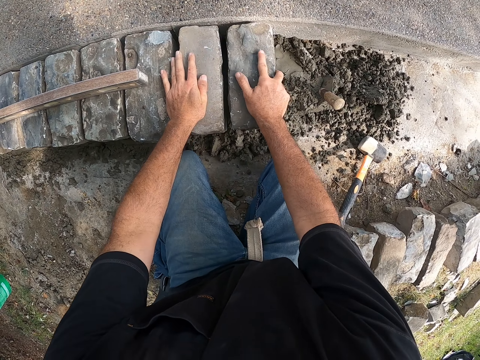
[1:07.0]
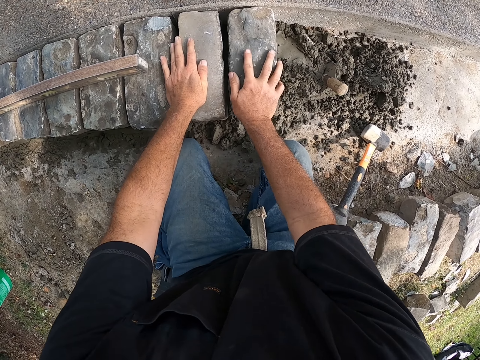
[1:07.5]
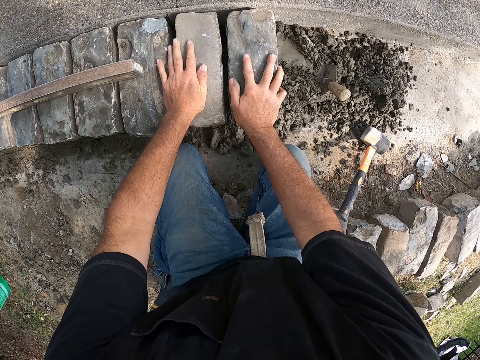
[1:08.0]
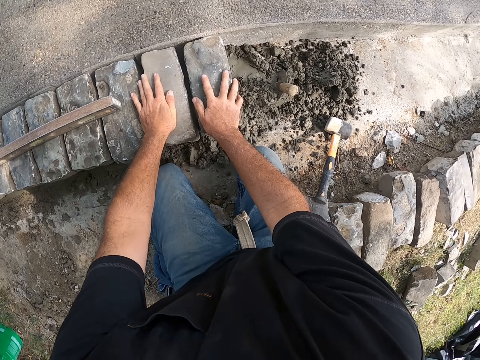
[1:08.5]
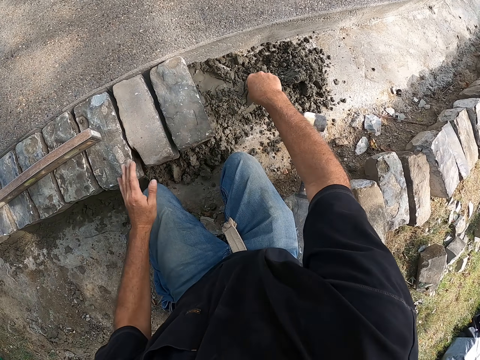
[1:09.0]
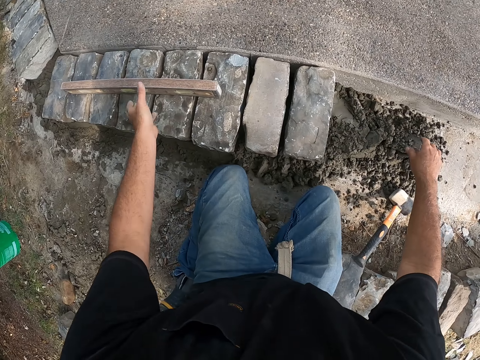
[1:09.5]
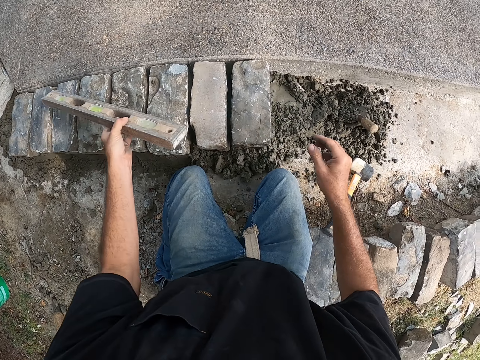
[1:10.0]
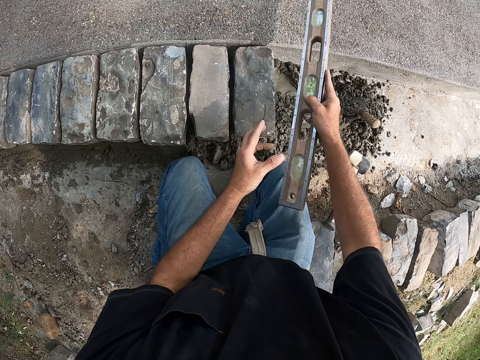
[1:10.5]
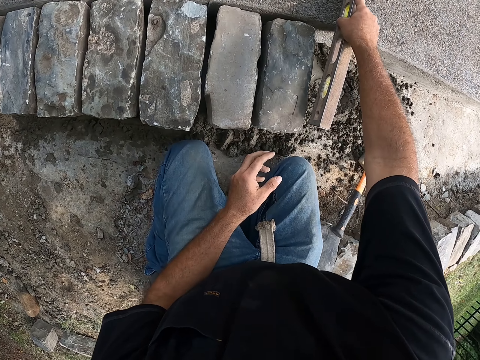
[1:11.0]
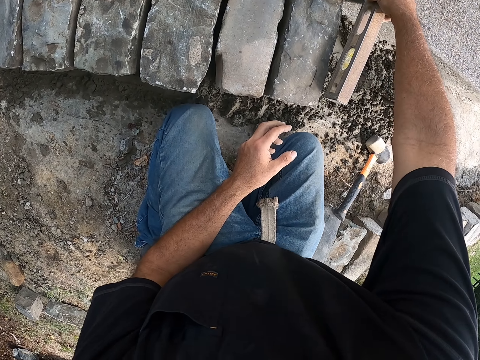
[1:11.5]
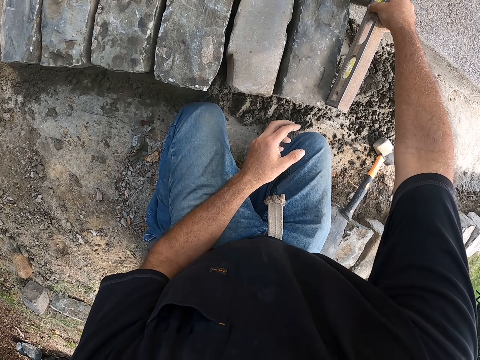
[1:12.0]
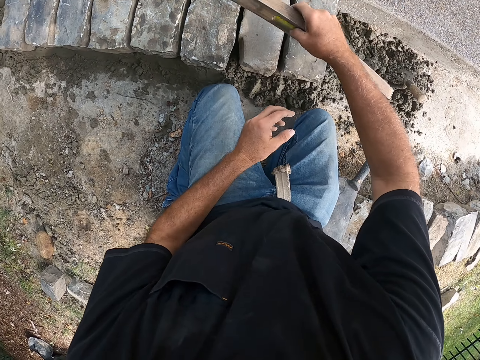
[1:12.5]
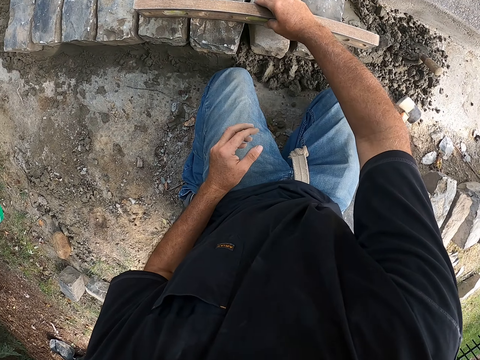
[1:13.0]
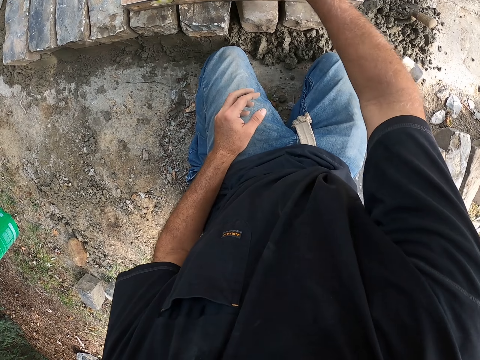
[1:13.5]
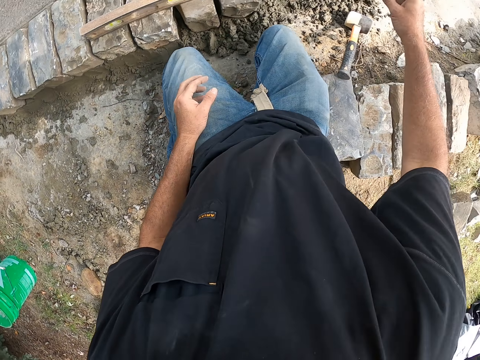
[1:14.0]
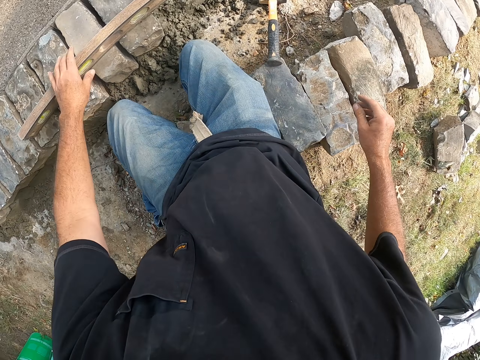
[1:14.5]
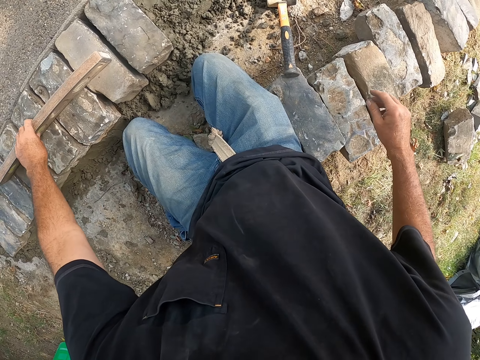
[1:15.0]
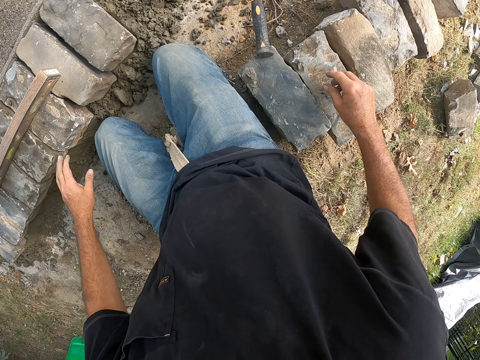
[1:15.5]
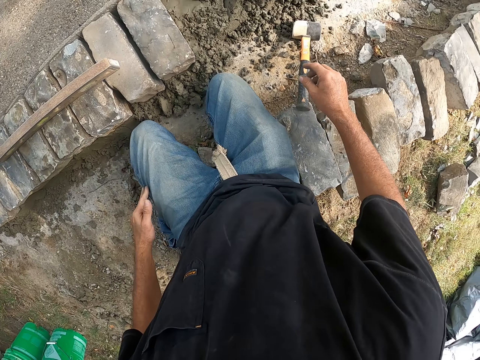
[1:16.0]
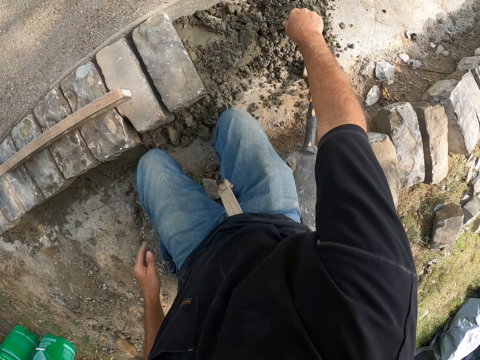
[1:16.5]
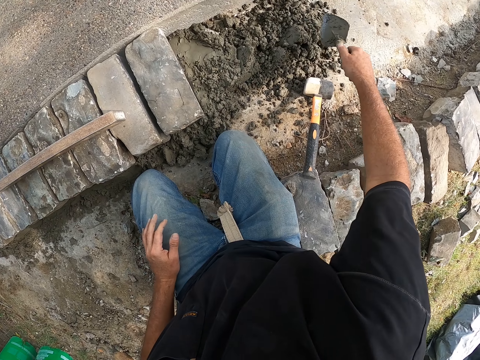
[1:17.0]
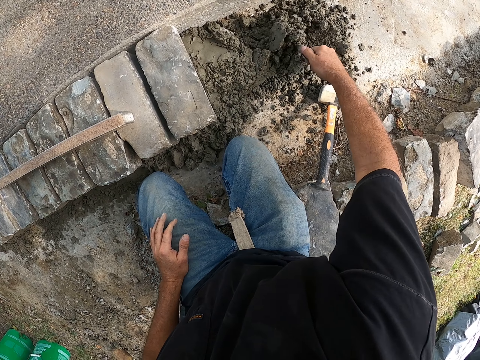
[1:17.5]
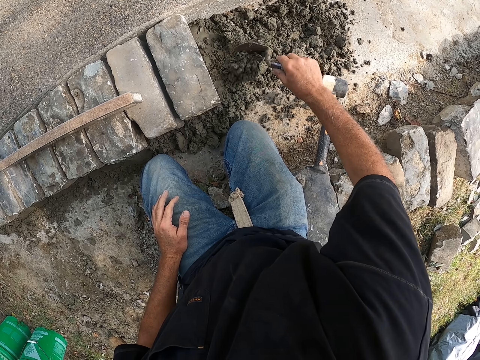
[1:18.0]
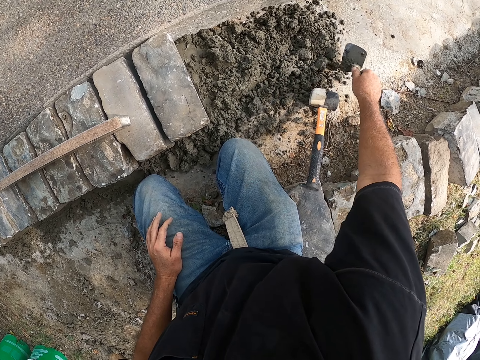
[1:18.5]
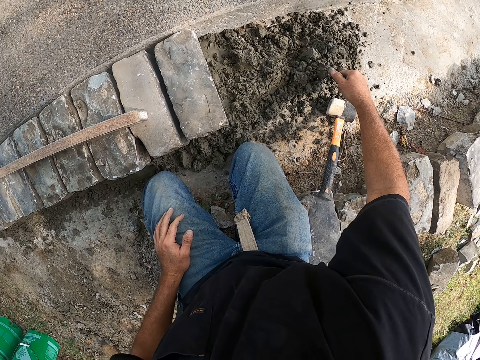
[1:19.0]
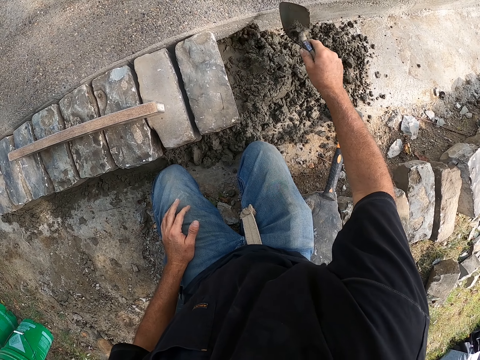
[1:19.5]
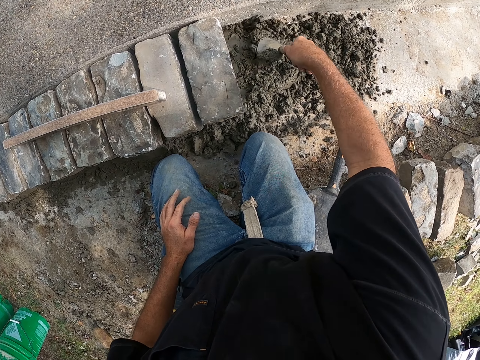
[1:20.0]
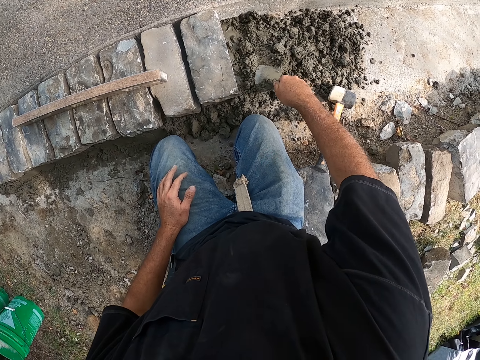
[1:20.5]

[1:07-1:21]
The camera wearer moves a trowel on the ground. They measure a building stone with a spirit level or level ruler. They pick up the level ruler. They adjust the level ruler on blocks. They move the level ruler on the blocks. They move mortar with the trowel. They look around a construction site. They mix cement with the trowel.

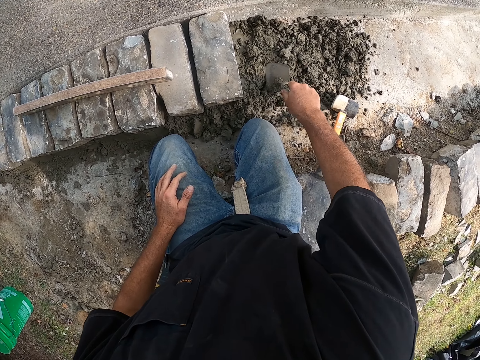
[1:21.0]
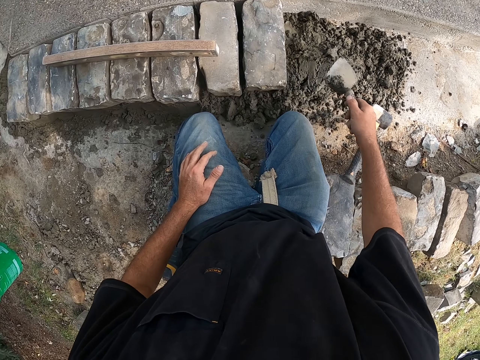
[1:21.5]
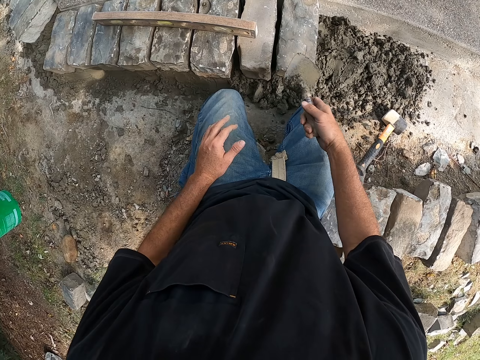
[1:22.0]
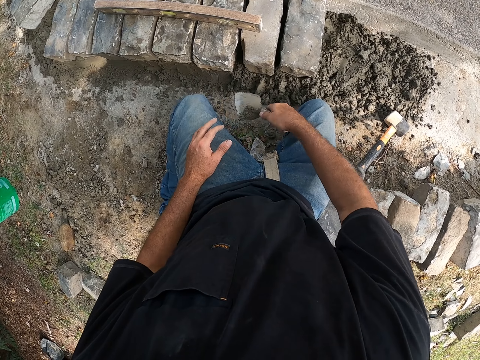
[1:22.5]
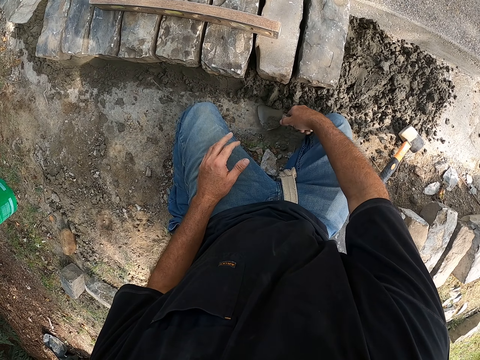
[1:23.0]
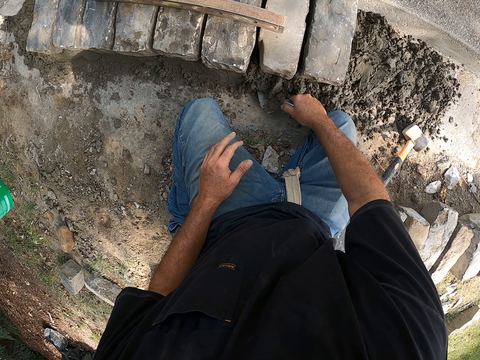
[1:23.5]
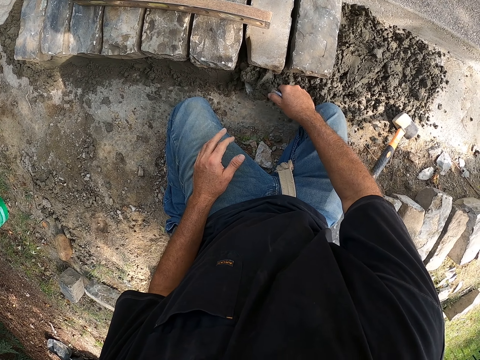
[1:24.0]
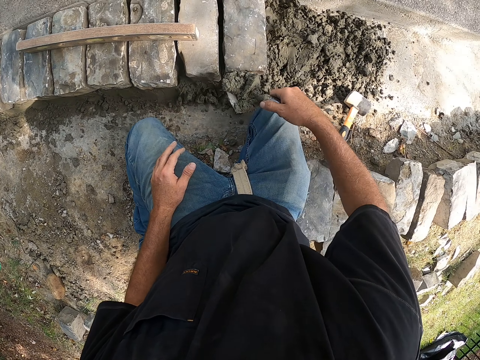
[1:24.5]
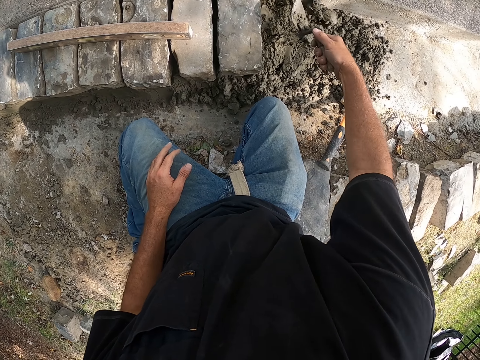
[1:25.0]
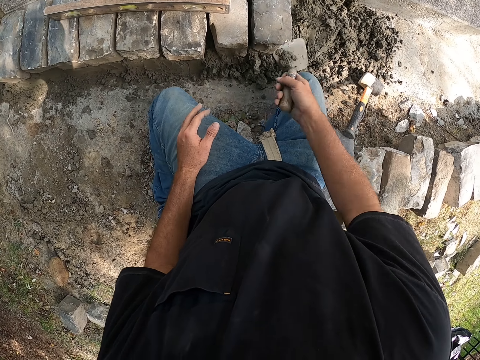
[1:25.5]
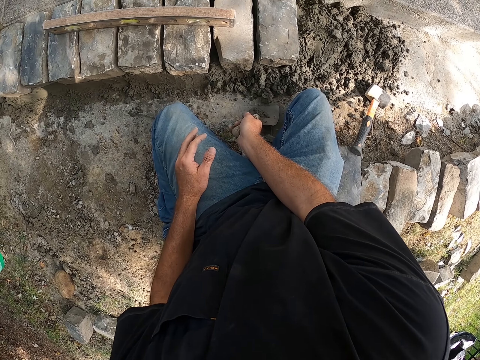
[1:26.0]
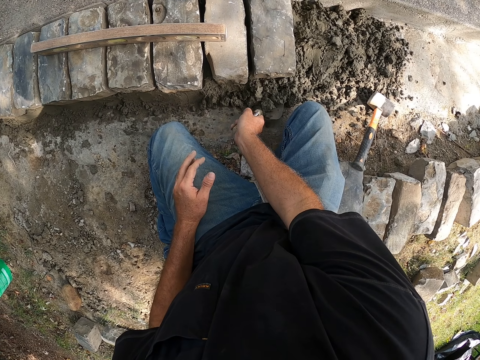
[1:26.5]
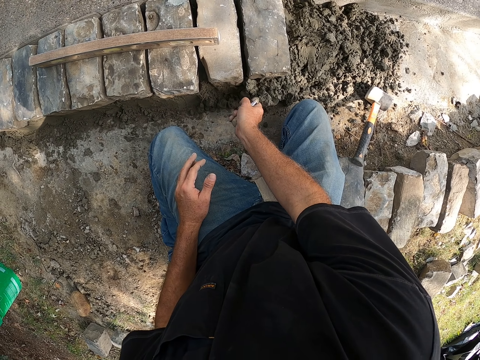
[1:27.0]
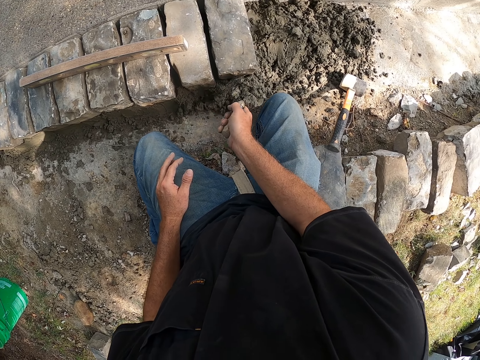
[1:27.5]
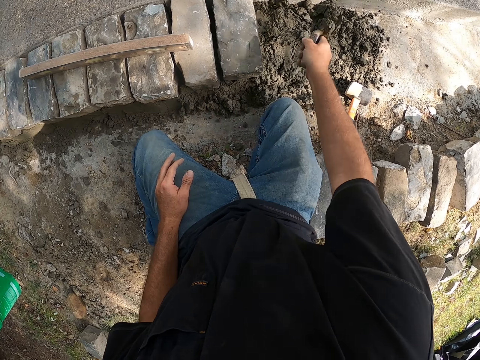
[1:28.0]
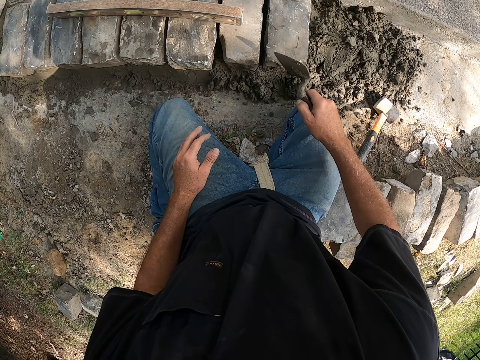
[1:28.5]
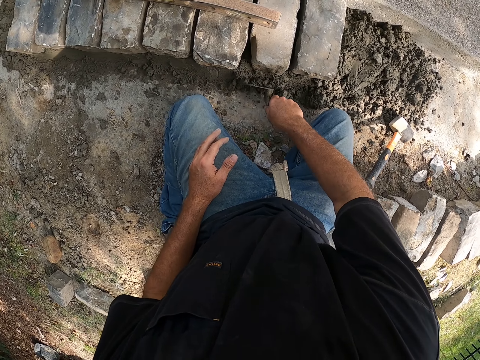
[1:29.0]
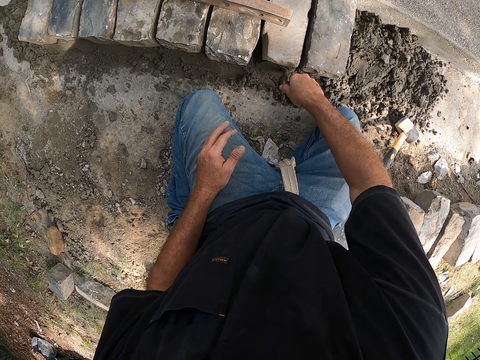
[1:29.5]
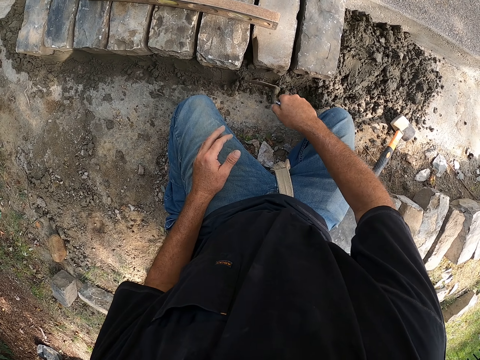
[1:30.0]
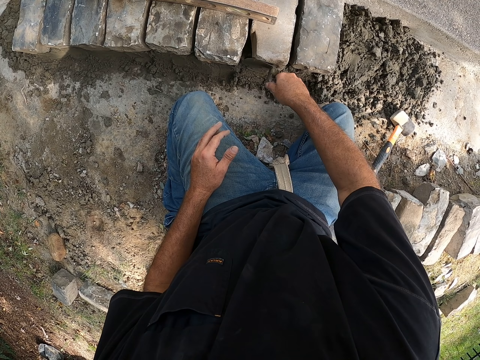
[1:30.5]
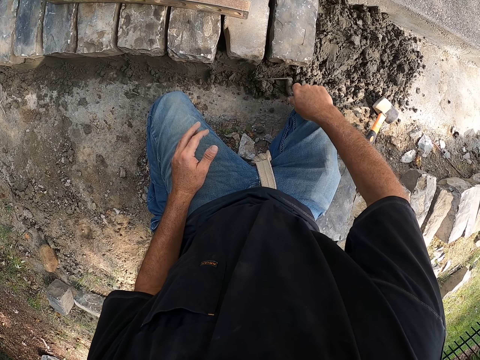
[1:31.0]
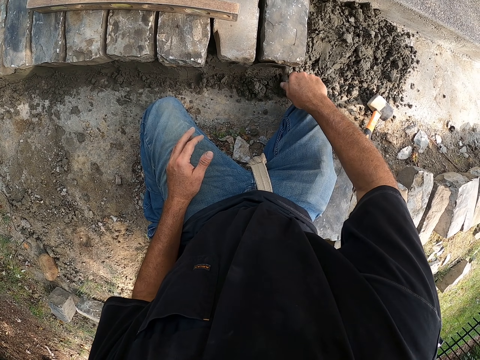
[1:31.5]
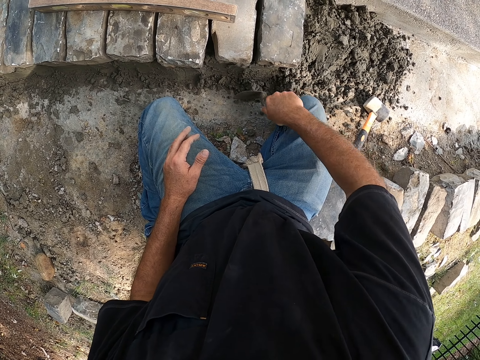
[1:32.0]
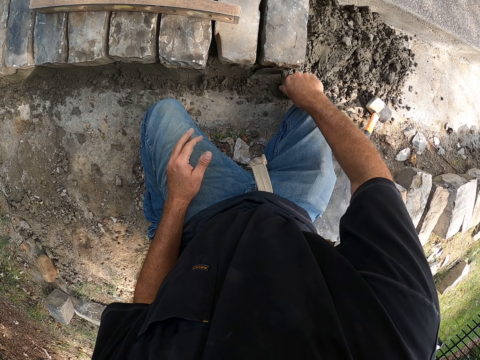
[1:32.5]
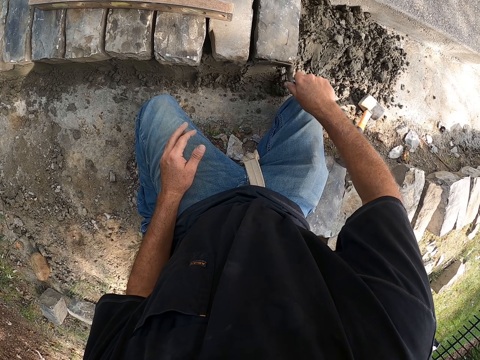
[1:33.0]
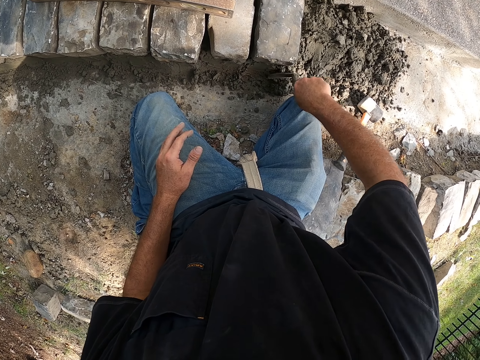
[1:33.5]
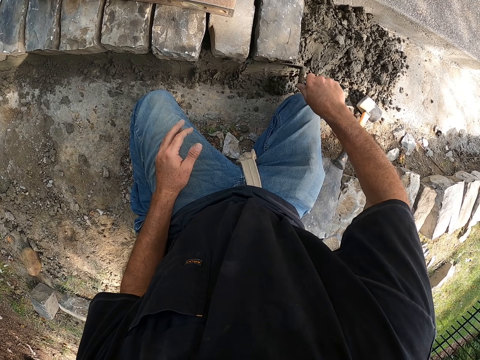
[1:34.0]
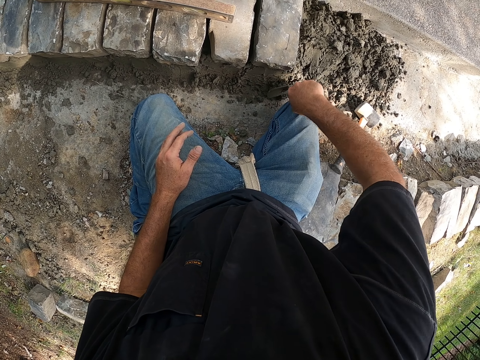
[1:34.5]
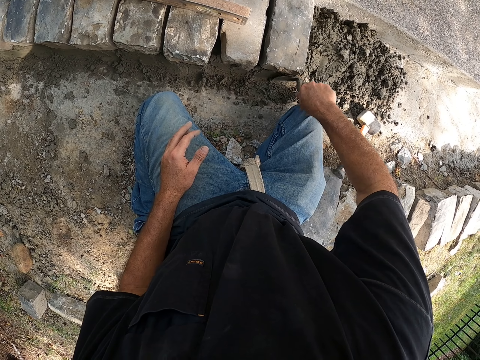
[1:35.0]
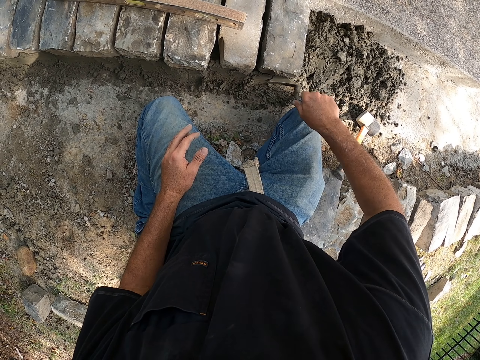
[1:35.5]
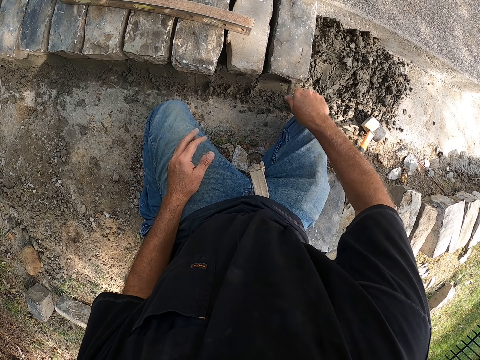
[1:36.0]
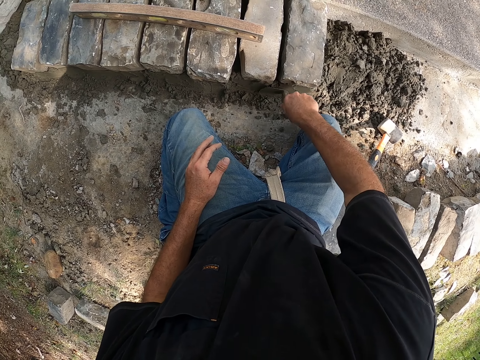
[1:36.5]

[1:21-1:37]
The camera wearer scoops cement from the ground and pours the cement on the ground. They scoop the cement from the ground and pour the cement on the ground. They press mortar with a trowel. They spread the cement on blocks with the trowel.
